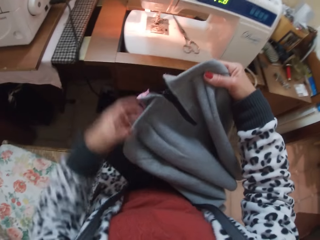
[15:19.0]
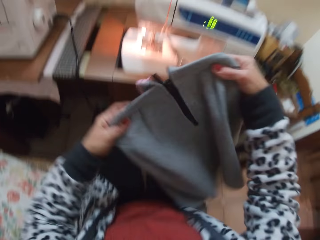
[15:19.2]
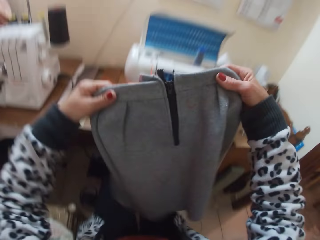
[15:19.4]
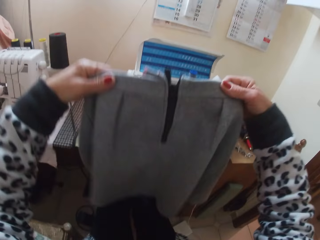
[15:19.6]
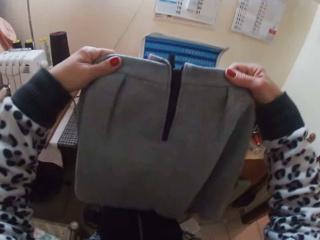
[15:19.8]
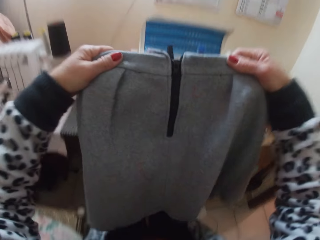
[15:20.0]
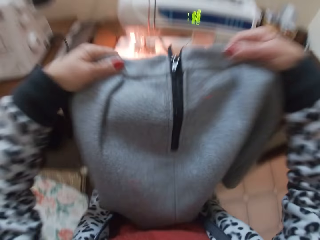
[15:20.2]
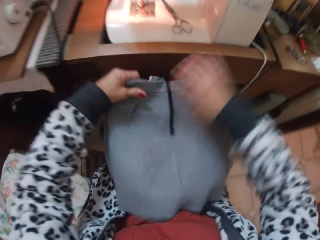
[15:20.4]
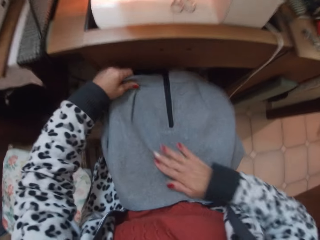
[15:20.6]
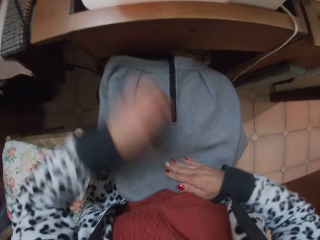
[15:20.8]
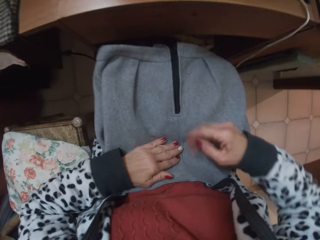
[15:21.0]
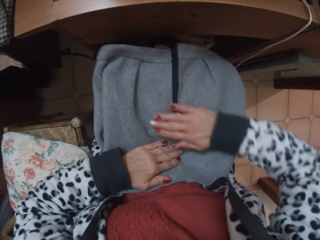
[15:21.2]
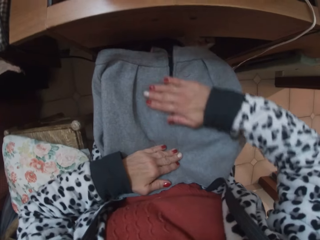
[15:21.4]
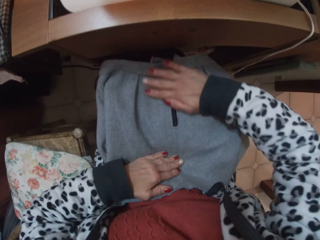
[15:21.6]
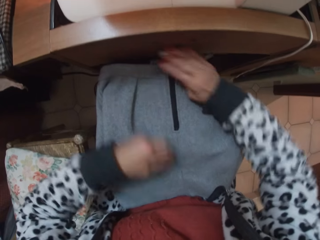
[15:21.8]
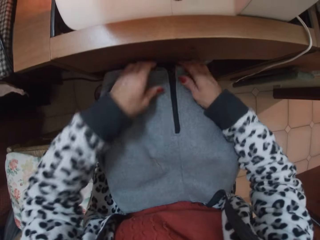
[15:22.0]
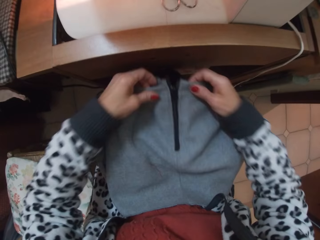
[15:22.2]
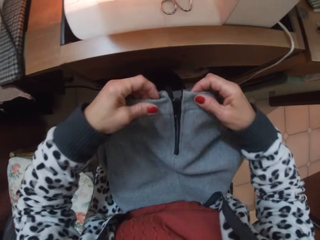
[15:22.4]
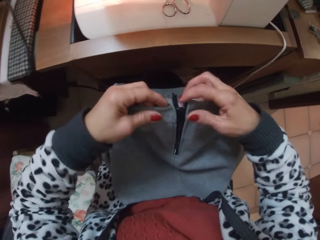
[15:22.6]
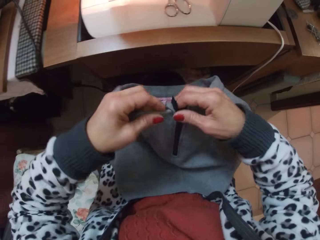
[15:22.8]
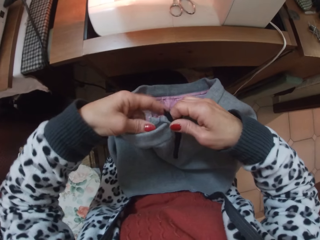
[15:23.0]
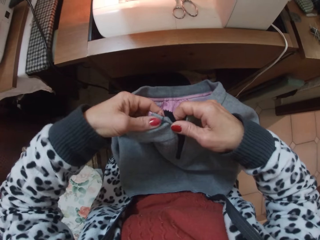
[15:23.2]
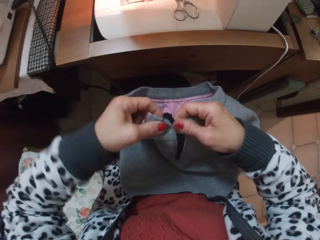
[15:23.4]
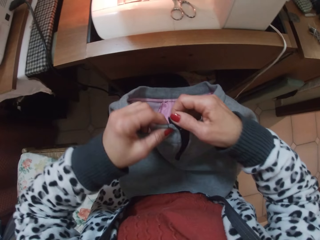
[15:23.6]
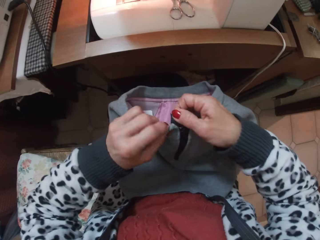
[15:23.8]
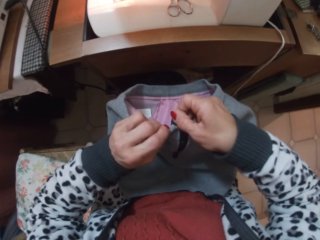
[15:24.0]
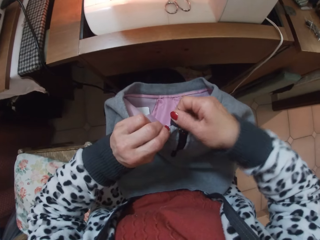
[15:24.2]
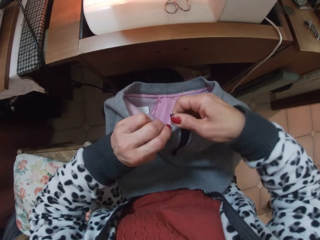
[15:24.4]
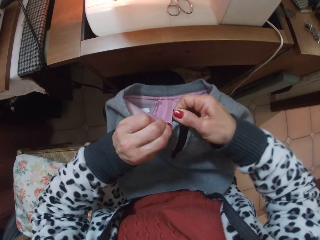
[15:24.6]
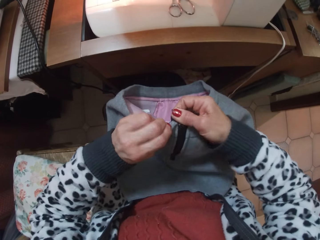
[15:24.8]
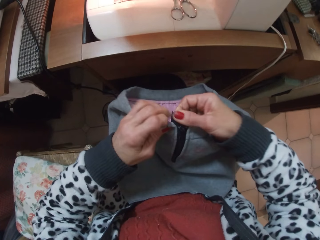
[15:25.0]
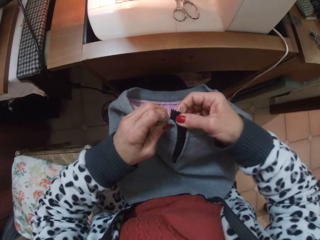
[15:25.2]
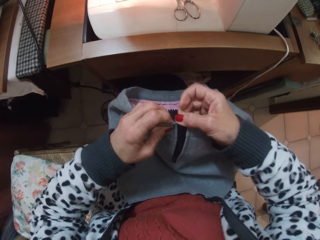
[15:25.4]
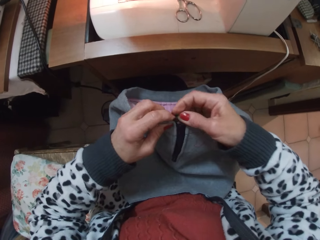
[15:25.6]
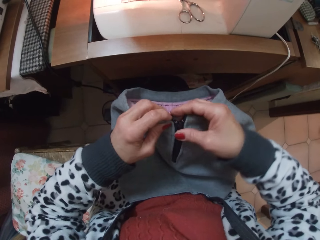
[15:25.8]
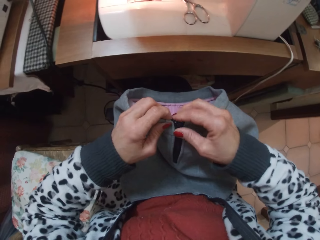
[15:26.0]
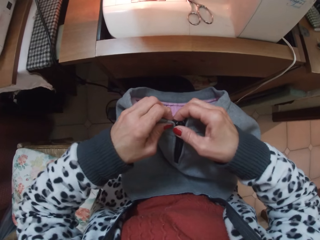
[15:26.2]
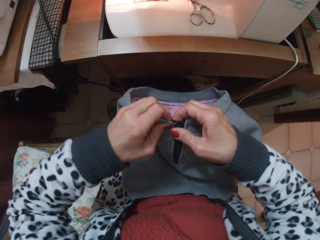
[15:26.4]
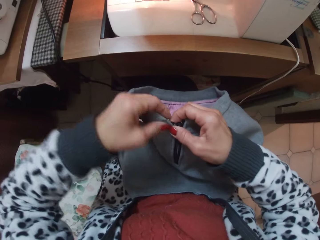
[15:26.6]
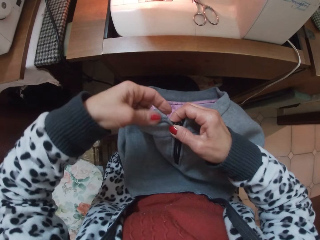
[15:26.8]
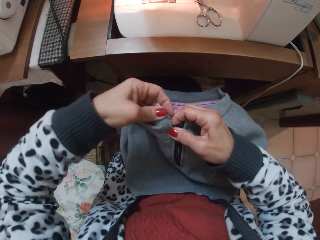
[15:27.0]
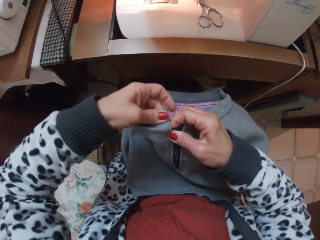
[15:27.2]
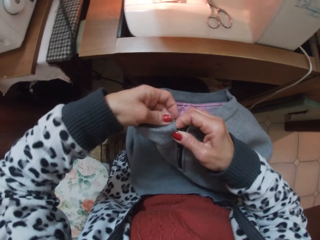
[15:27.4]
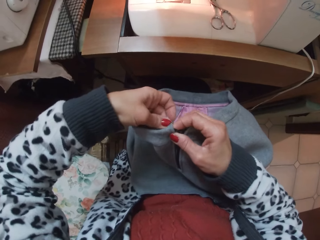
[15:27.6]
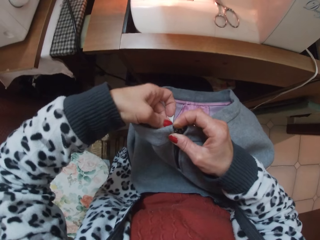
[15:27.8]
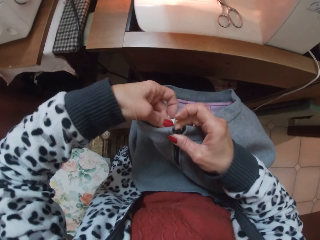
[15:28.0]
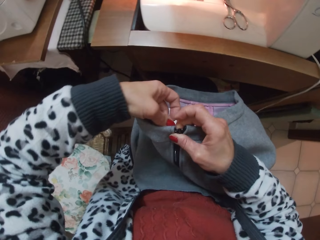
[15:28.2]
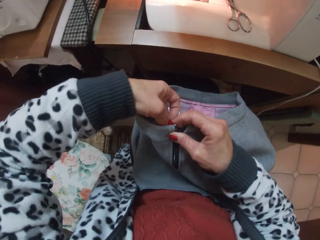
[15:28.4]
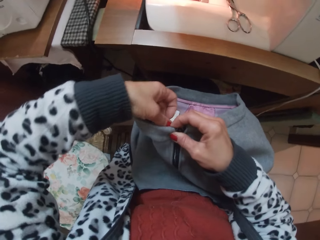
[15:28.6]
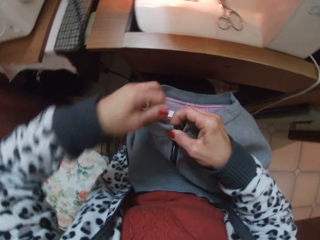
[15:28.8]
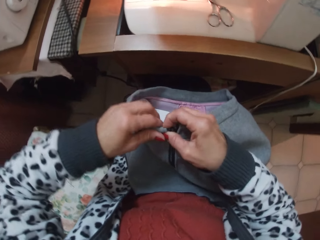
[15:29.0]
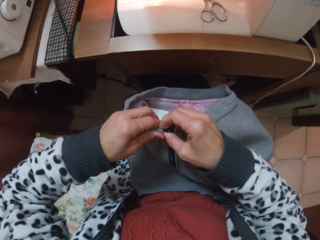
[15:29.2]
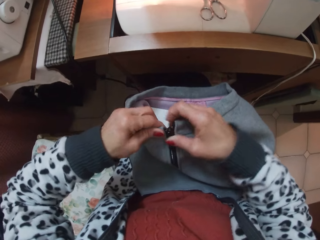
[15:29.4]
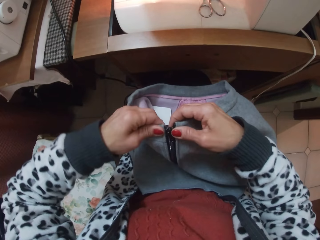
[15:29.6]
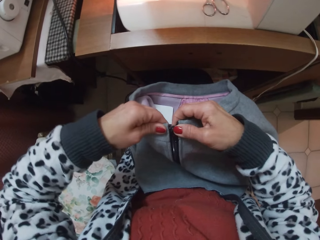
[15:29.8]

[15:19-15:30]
The camera wearer places the skirt or cloth on her lap. She looks at the cloth. She picks up the cloth from her lap. She folds the band of the skirt.

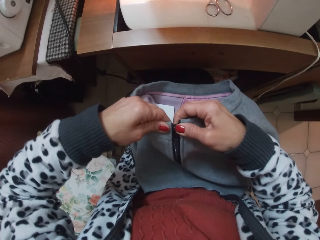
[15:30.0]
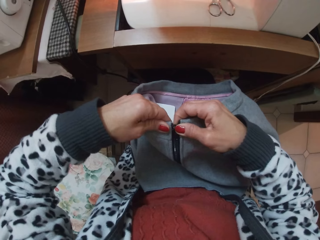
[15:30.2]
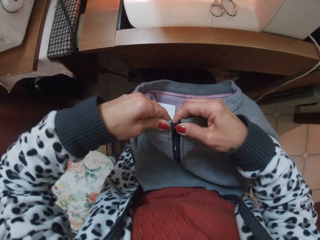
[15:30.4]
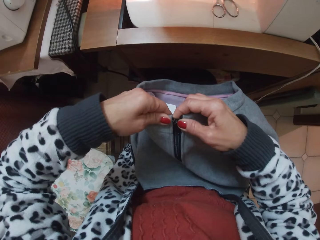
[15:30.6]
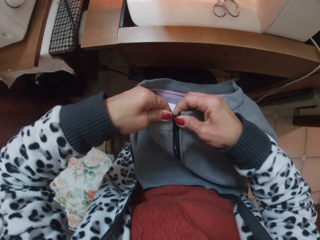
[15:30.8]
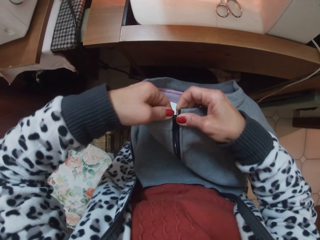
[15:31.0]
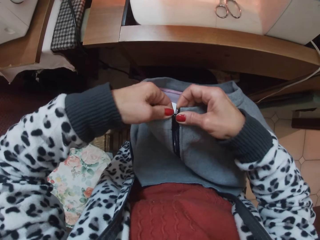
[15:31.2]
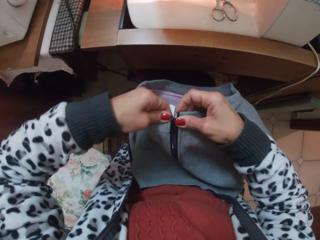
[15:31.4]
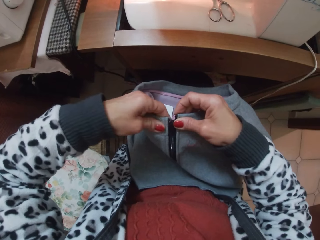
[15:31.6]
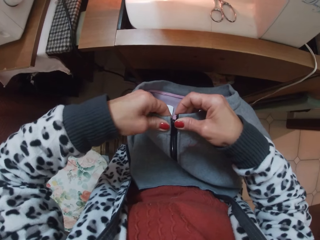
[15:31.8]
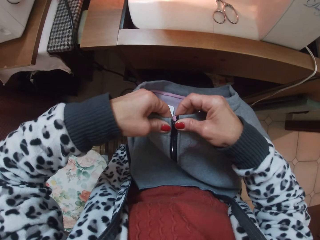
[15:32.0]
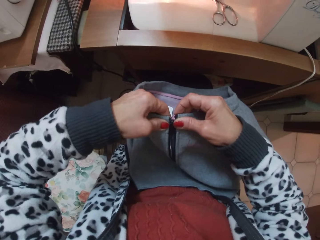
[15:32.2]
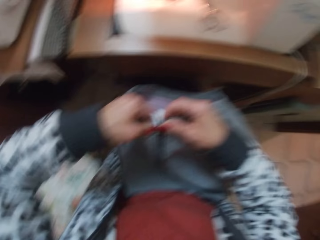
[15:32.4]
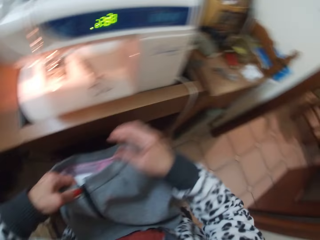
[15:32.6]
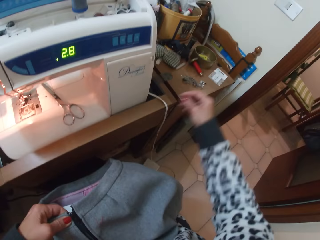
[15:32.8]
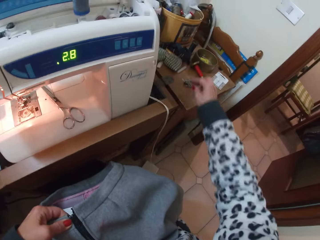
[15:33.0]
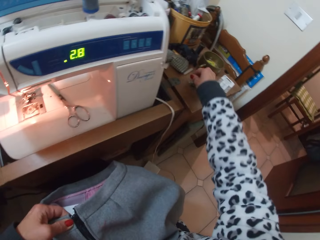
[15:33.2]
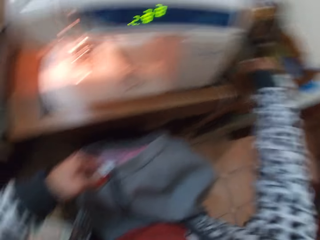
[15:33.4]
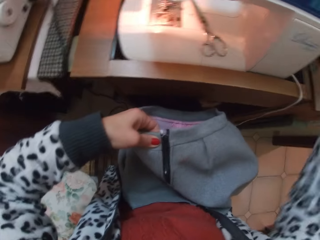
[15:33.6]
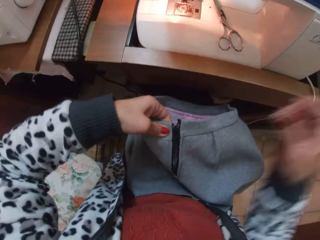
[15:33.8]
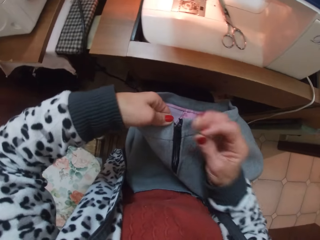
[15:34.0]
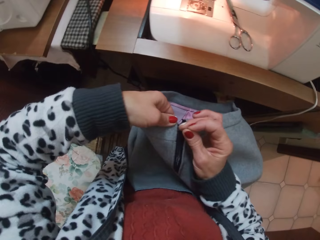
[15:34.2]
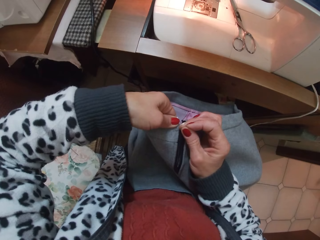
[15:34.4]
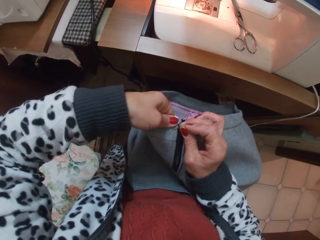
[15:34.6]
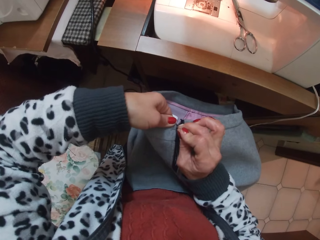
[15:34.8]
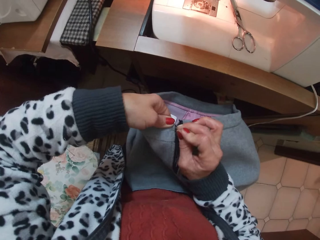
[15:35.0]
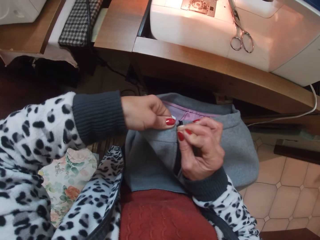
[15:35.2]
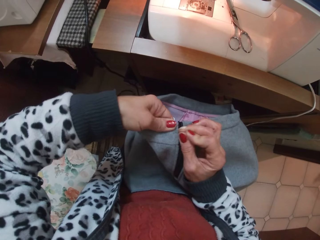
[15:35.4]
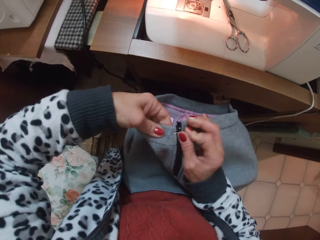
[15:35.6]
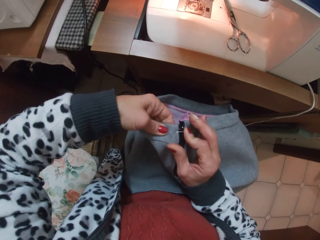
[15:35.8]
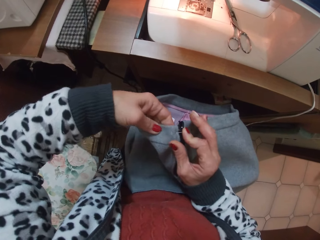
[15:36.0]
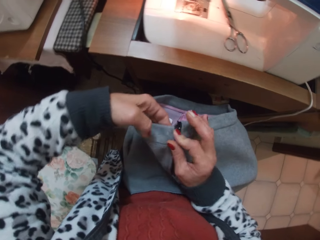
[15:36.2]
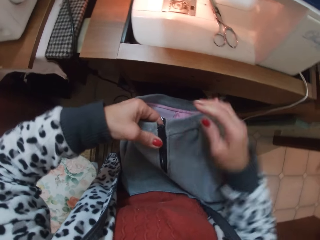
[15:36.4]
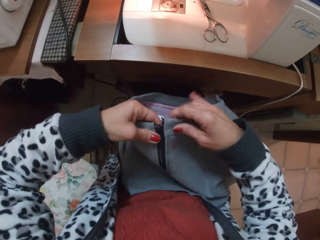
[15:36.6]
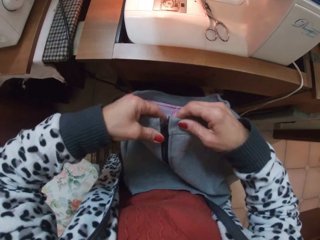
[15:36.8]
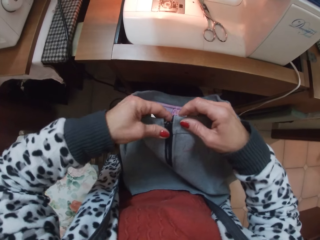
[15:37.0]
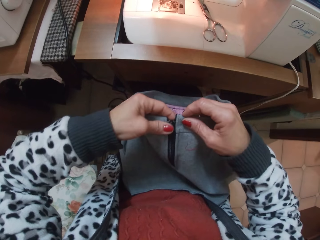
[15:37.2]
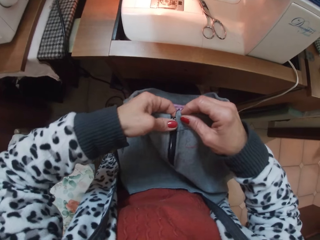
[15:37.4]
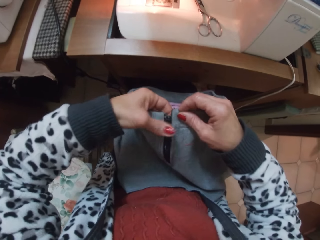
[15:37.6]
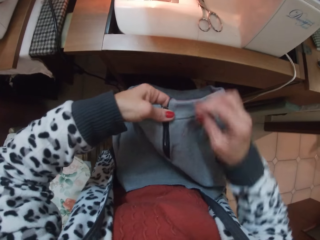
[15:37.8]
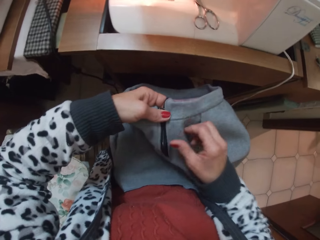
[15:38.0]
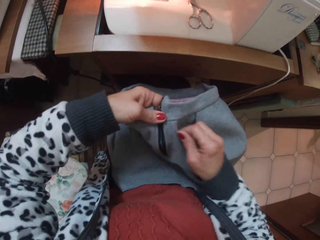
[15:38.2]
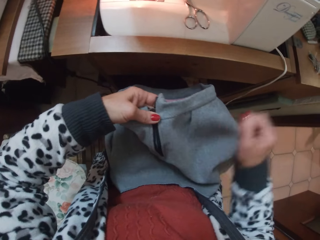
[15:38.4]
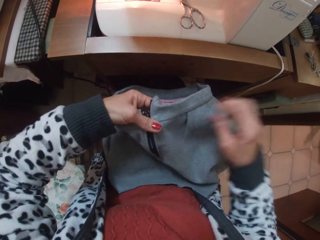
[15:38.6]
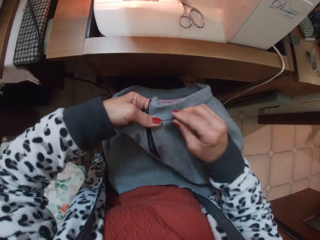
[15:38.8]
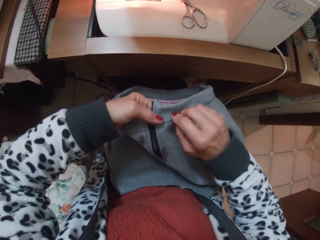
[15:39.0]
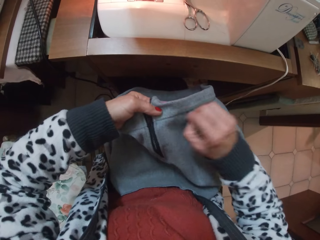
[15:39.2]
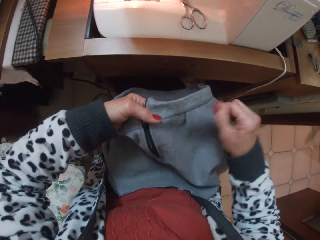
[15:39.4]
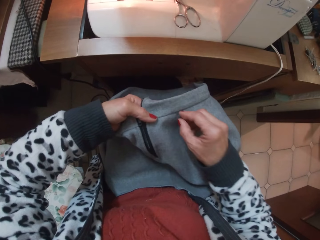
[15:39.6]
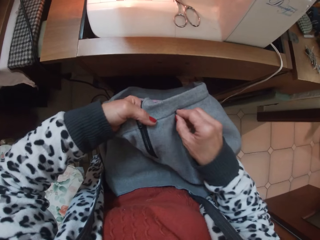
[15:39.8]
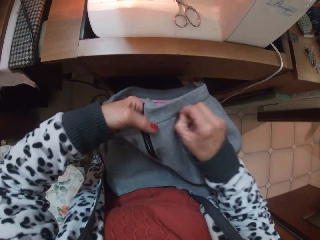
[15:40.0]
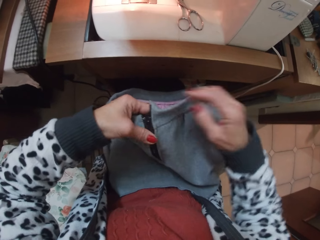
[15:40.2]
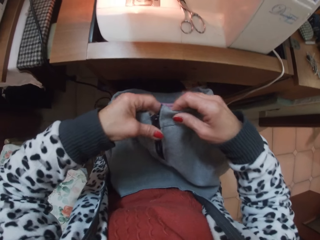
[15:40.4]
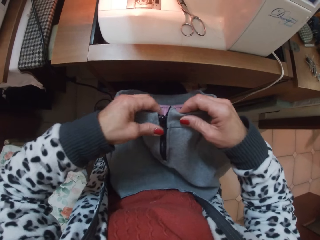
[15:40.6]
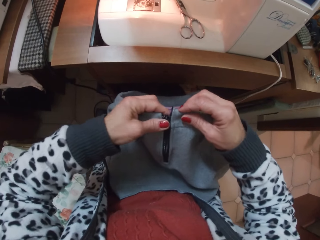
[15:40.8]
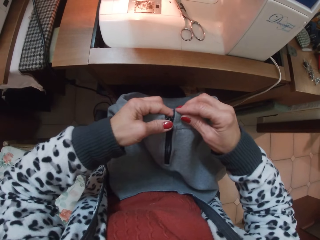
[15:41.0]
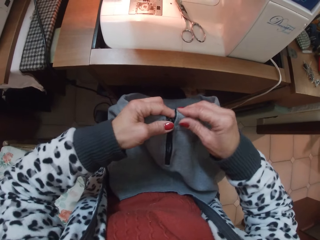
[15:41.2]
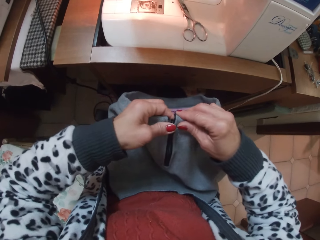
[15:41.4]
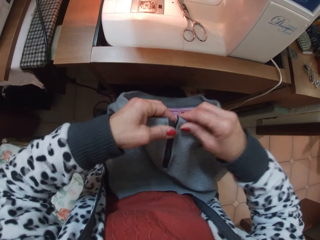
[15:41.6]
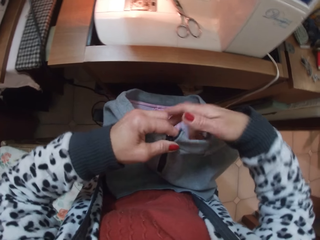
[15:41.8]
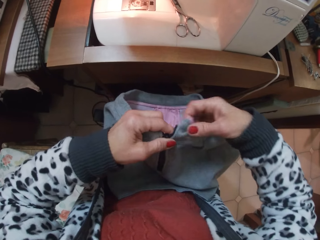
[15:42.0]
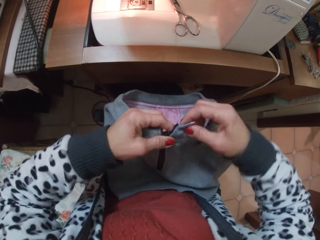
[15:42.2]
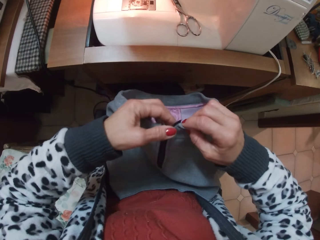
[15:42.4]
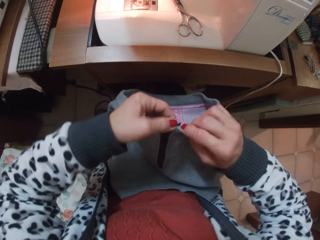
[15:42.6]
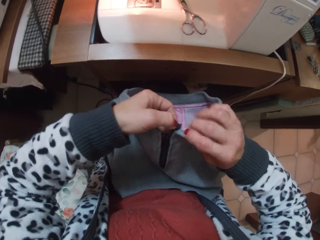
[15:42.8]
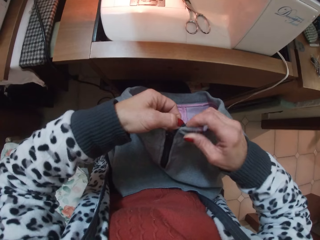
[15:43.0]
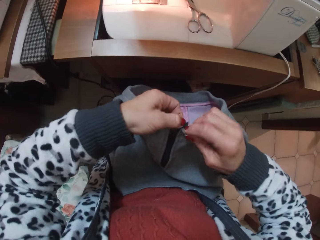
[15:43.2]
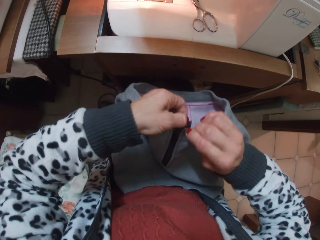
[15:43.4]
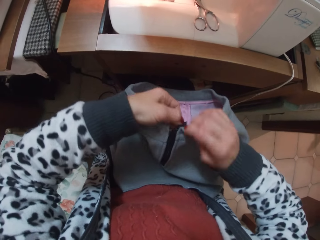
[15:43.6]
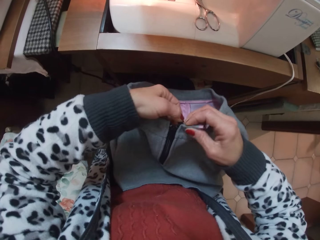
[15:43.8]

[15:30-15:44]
The camera wearer picks up a pin on a table beside the machine. They stitch the cloth and pin down the folded band. They fold the cloth.
